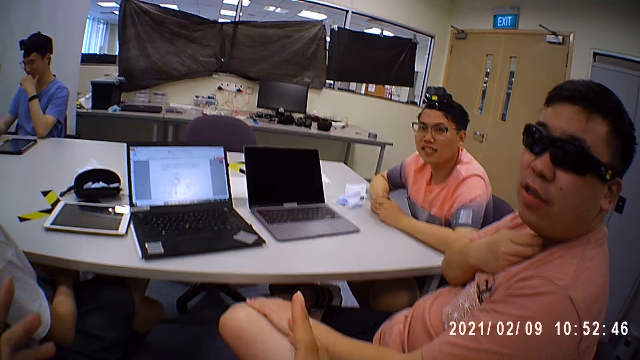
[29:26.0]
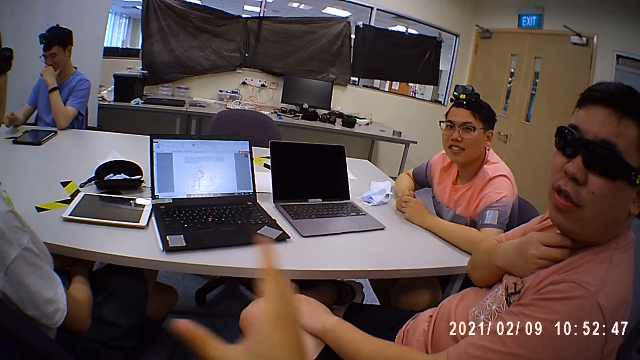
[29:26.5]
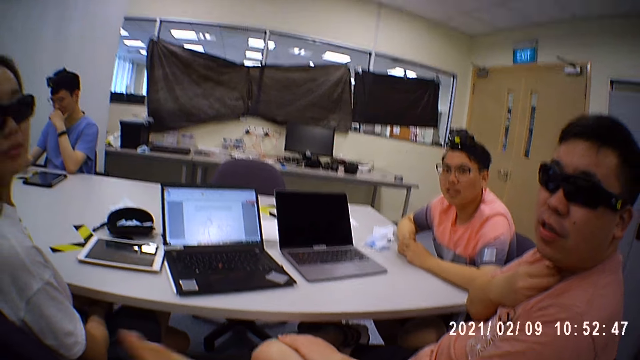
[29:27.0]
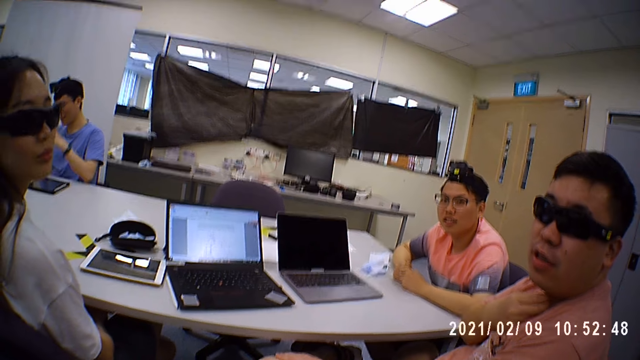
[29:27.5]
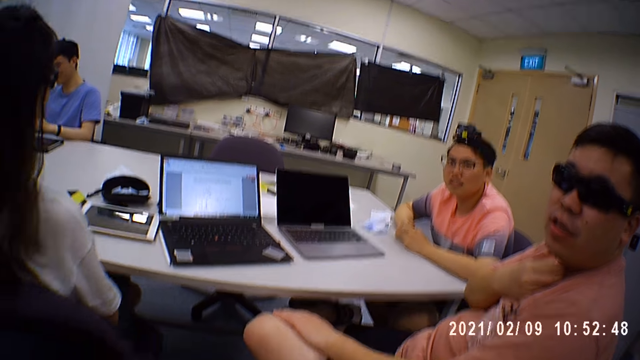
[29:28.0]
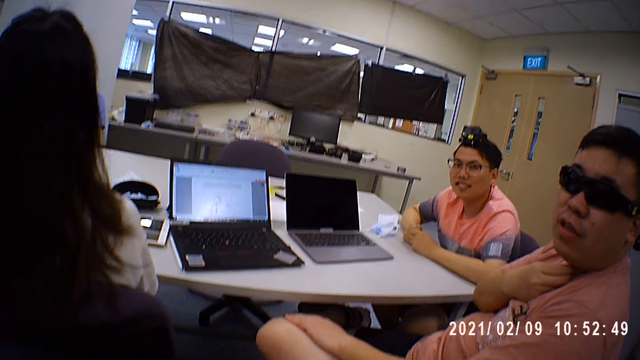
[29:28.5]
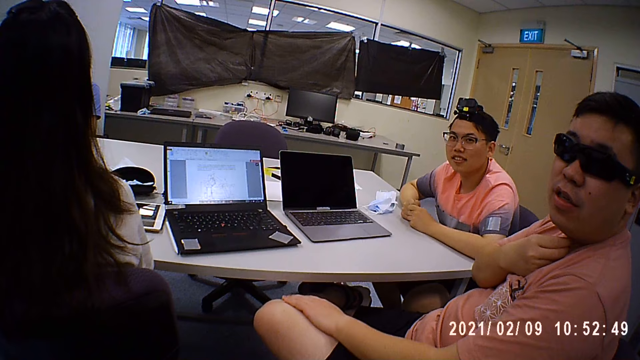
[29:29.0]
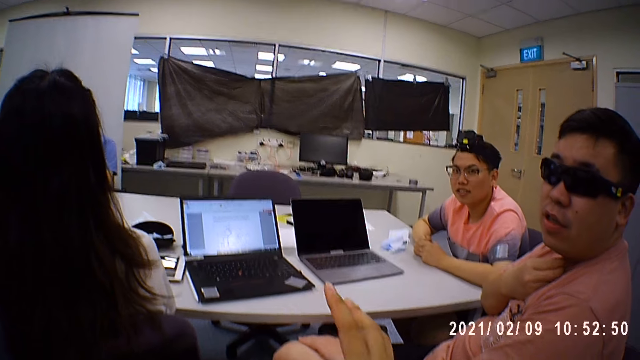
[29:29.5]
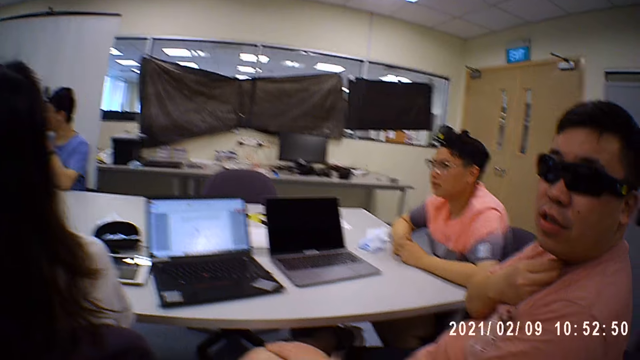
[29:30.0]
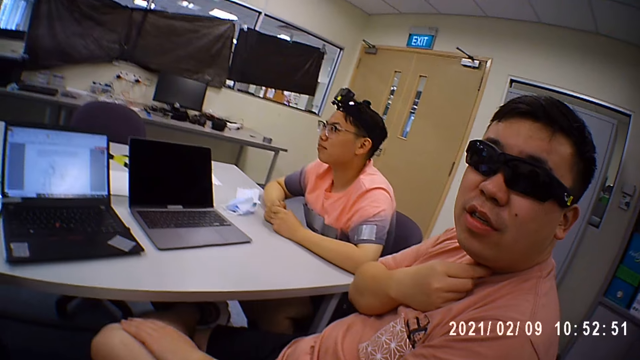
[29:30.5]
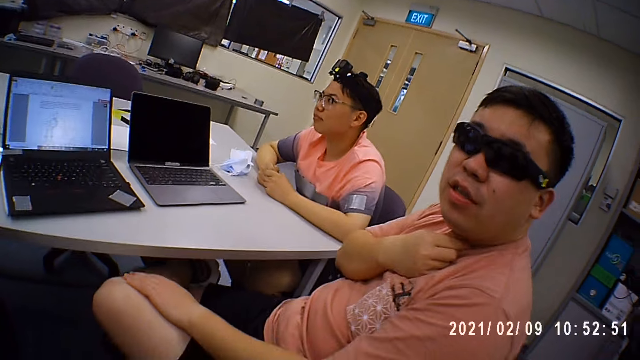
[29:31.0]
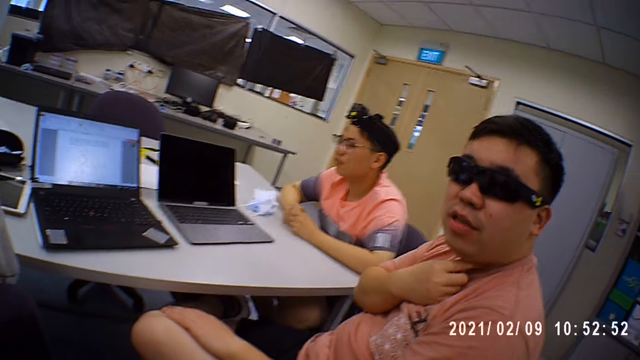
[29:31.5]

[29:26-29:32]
The camera wearer converses with a person.

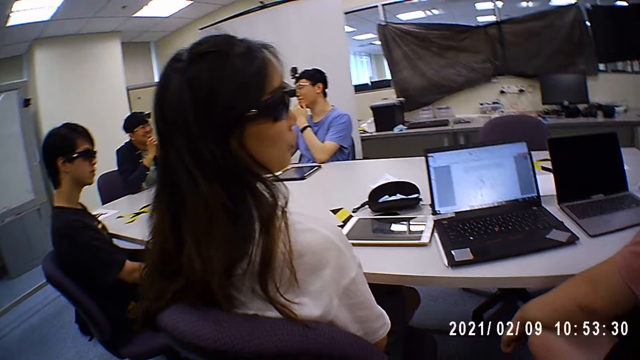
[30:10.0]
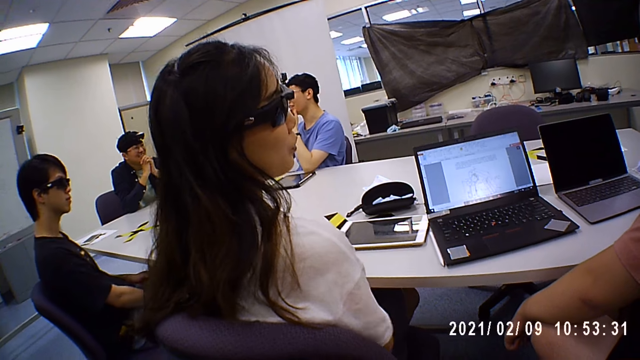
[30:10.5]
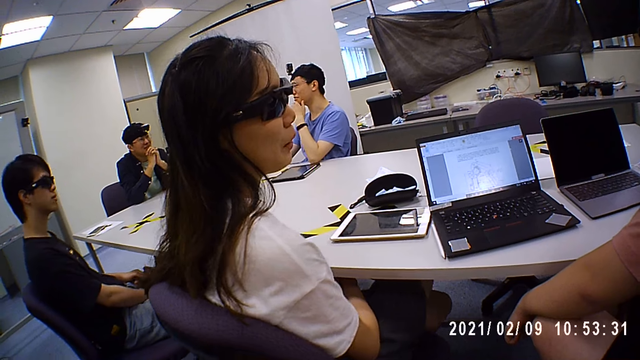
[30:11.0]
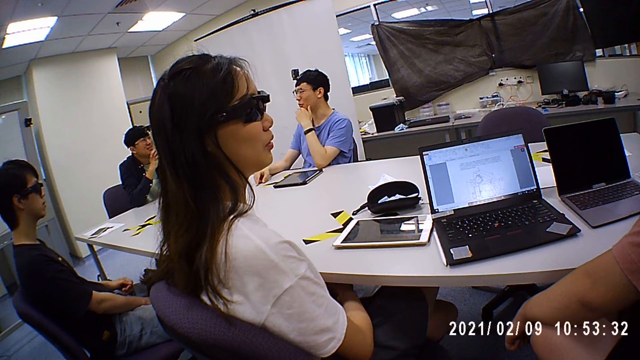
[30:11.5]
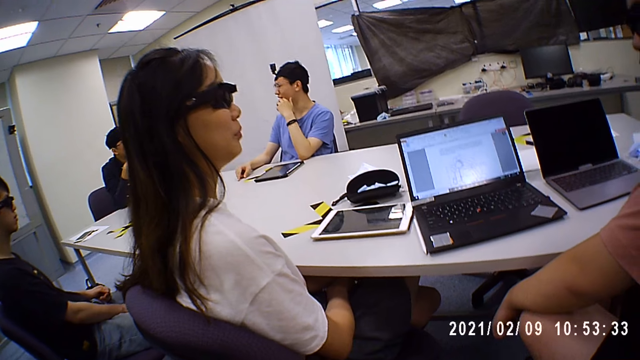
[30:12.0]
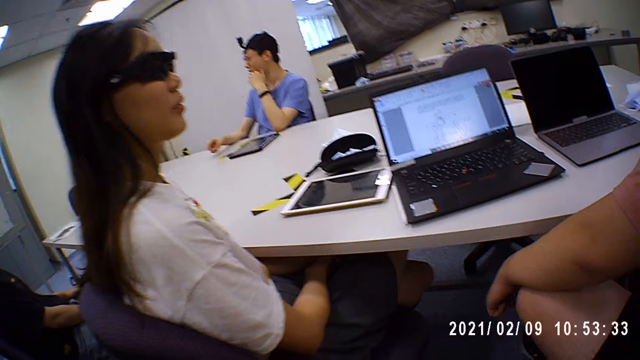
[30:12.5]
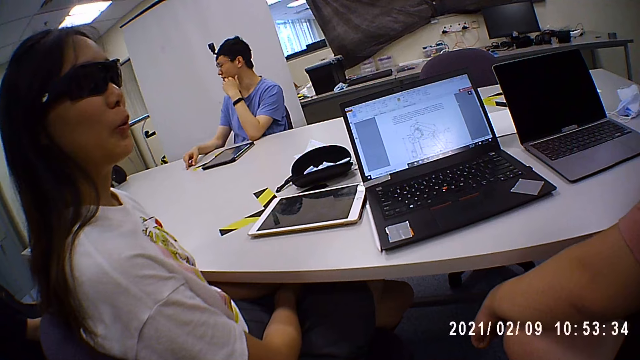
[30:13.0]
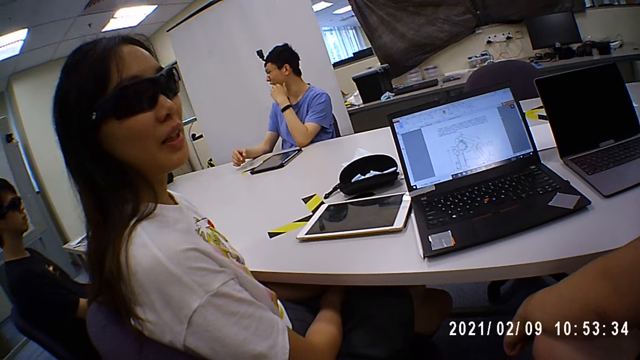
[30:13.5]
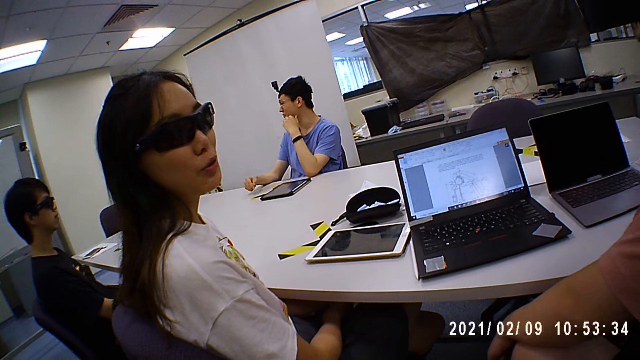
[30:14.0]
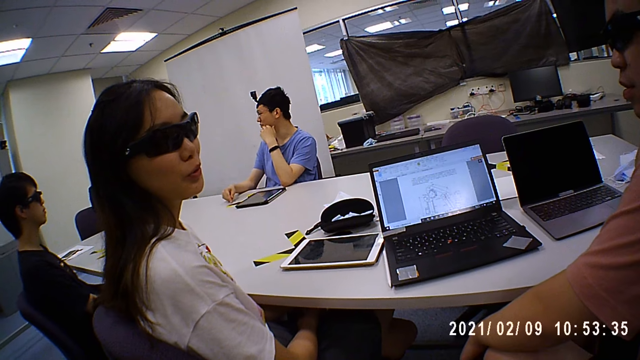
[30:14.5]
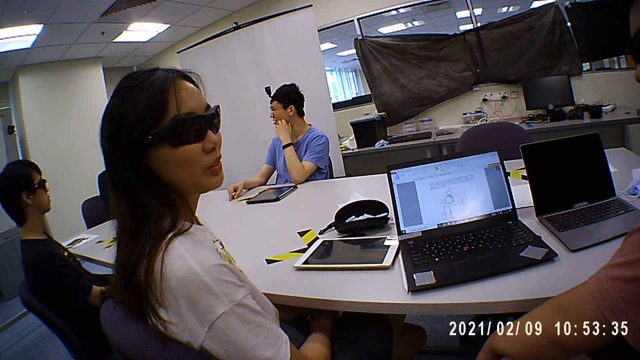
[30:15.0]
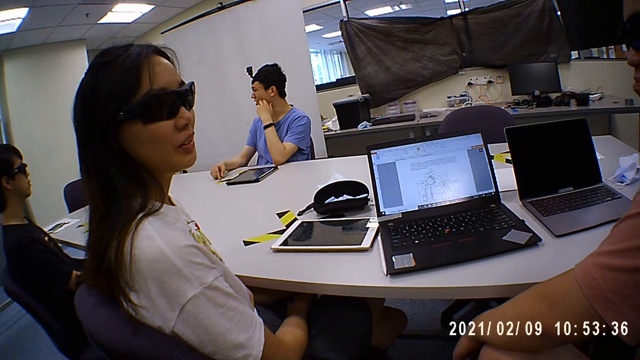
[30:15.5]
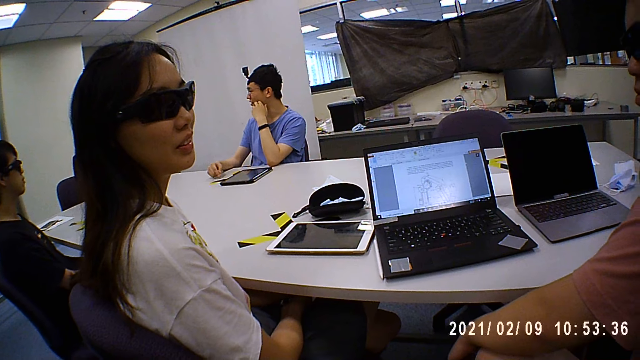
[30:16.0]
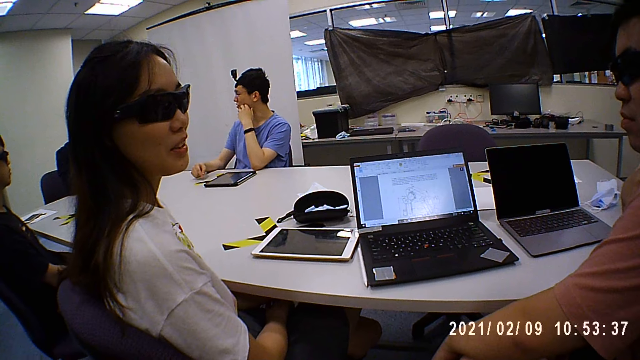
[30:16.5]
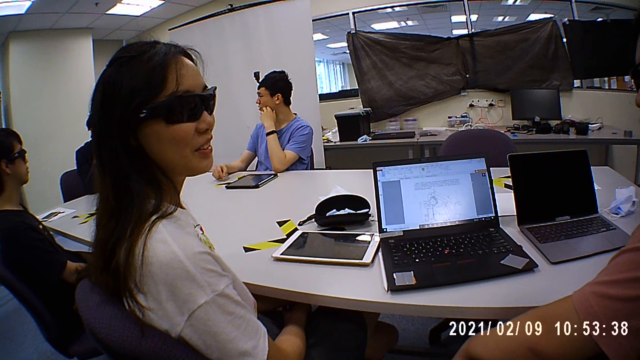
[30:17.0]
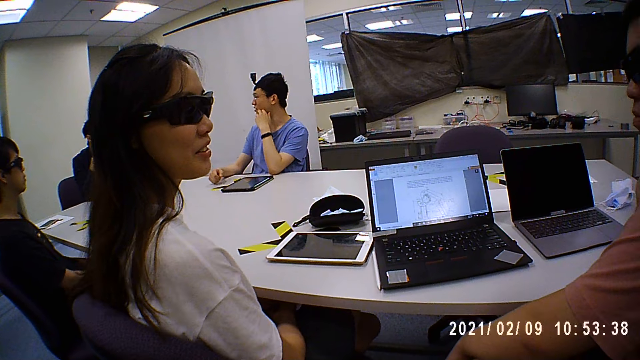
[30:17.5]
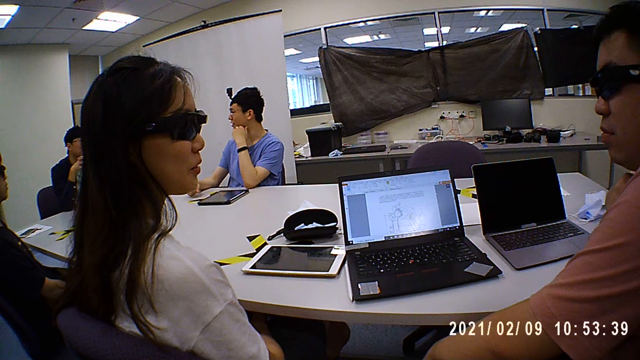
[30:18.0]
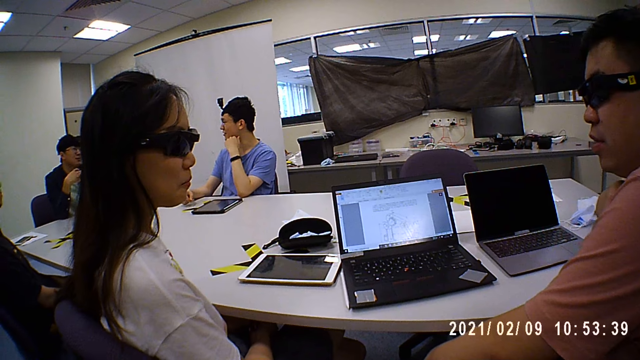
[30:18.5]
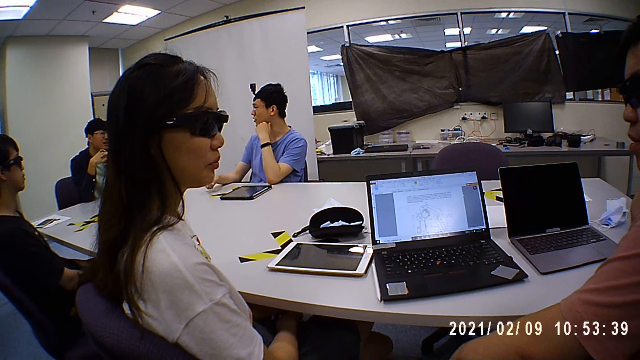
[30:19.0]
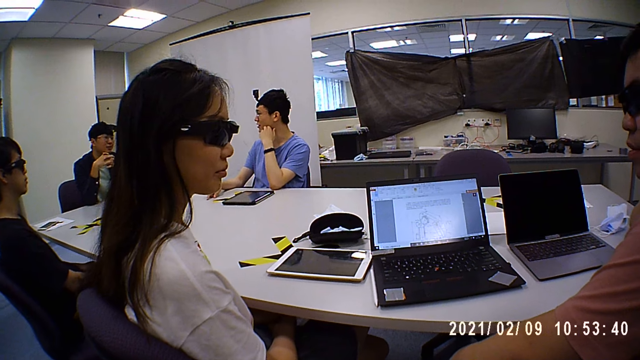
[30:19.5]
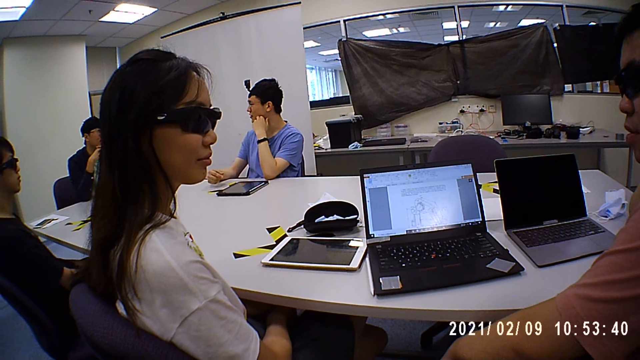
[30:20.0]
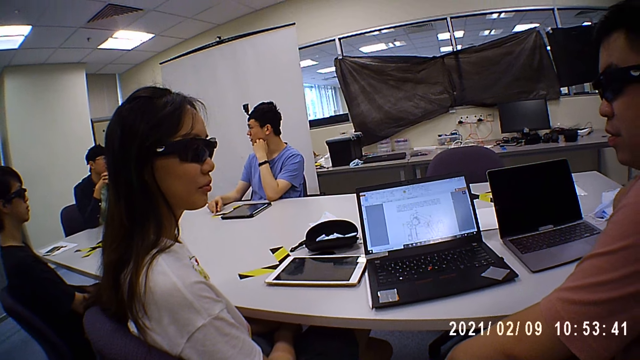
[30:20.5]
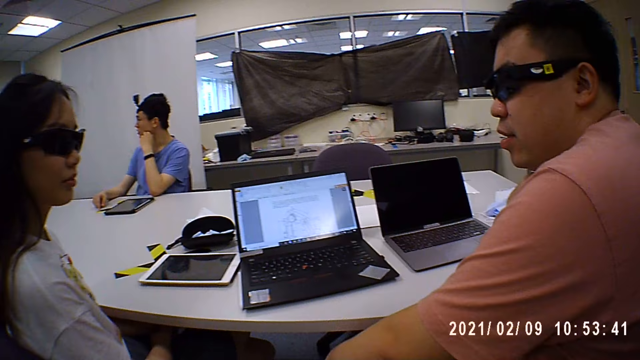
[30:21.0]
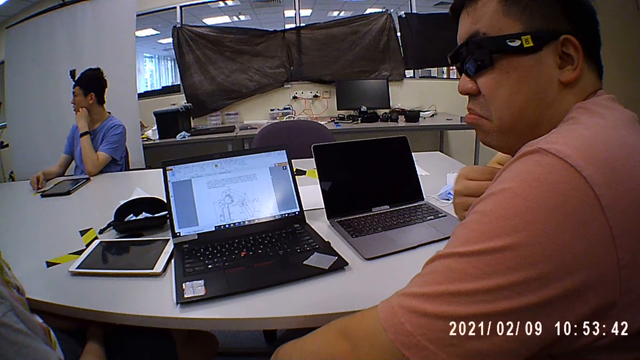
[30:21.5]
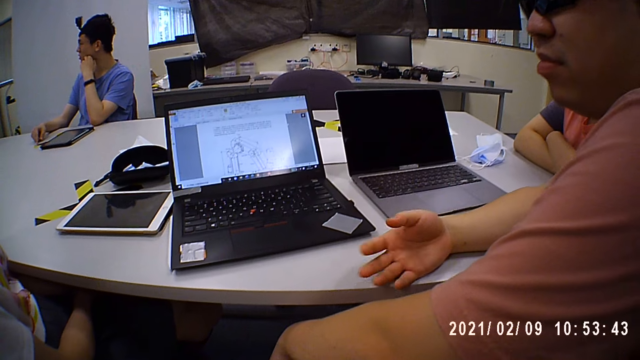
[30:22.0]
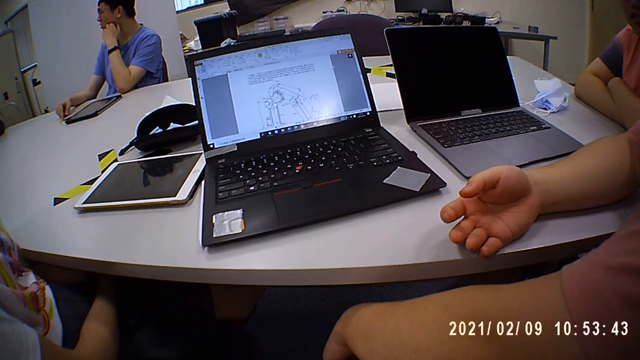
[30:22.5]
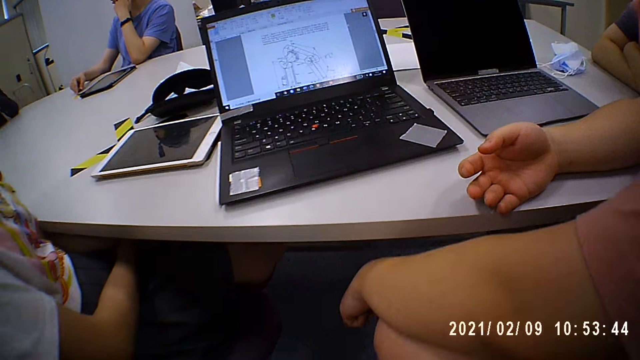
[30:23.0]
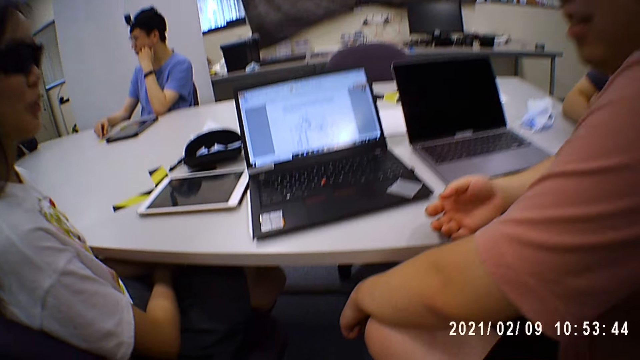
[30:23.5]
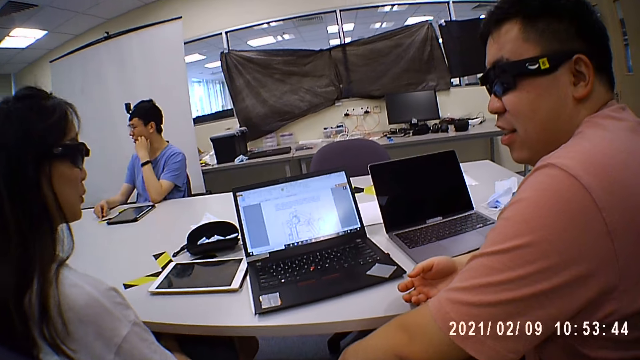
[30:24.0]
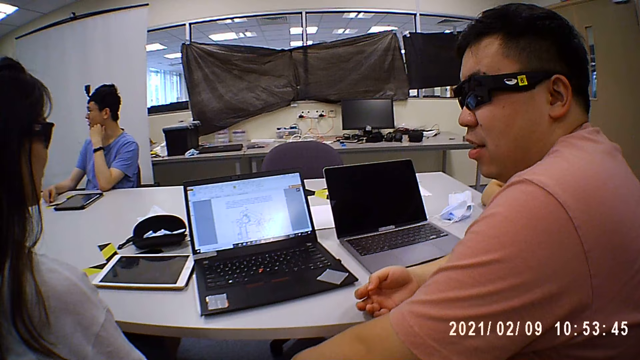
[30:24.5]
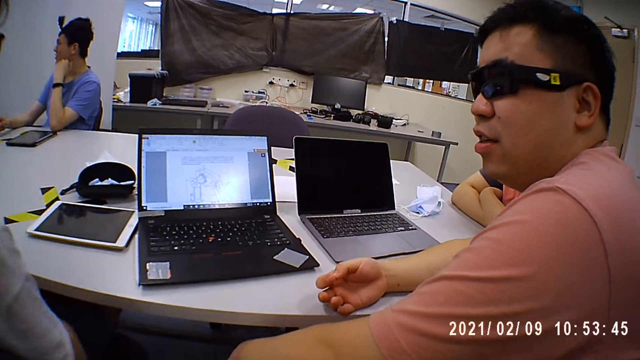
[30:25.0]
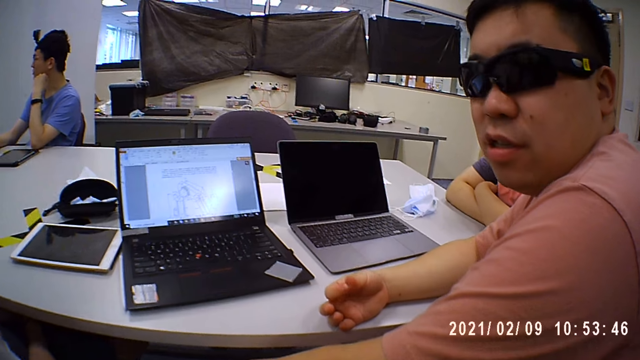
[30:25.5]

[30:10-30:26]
A lady talks with a man.
